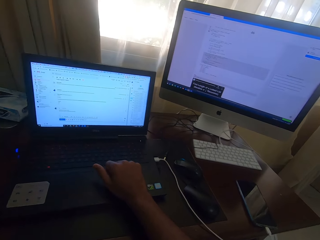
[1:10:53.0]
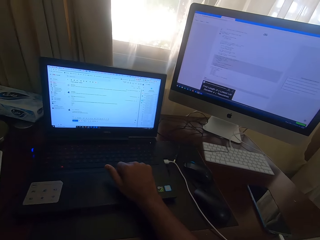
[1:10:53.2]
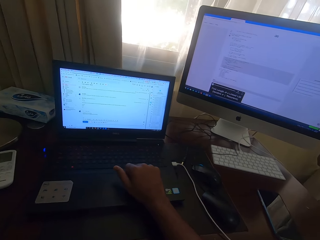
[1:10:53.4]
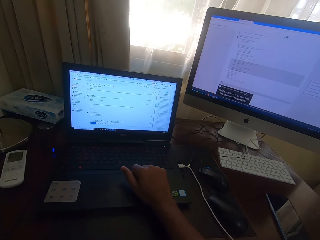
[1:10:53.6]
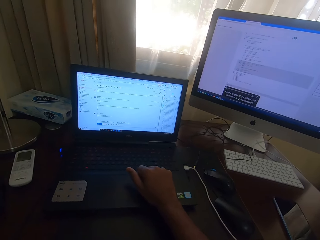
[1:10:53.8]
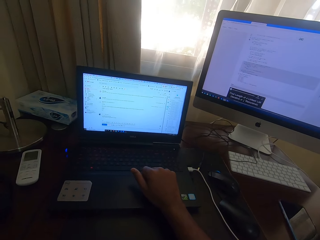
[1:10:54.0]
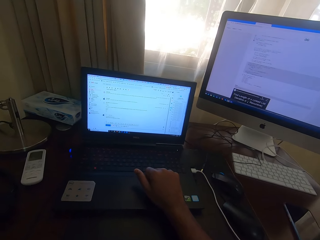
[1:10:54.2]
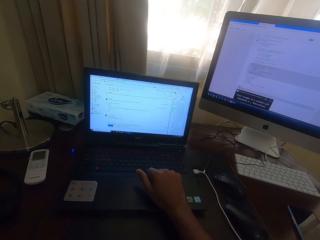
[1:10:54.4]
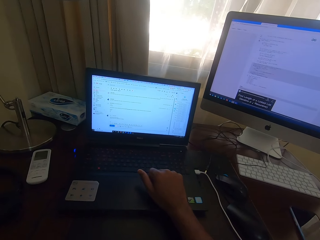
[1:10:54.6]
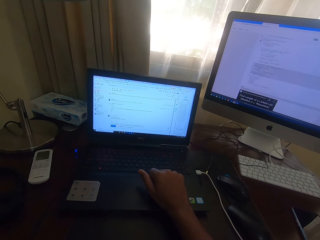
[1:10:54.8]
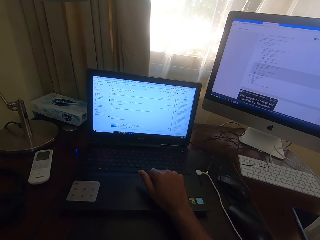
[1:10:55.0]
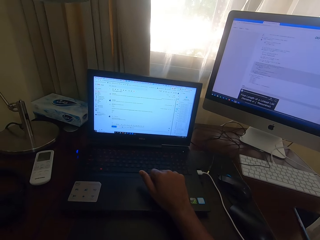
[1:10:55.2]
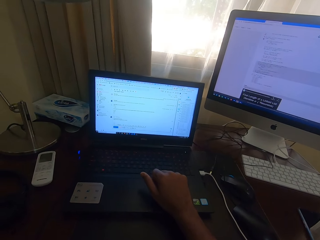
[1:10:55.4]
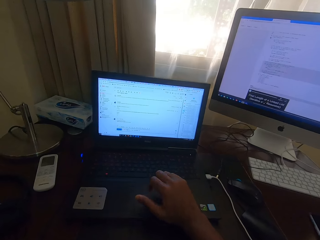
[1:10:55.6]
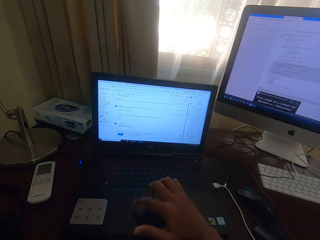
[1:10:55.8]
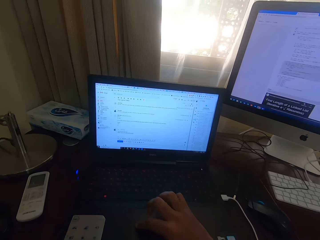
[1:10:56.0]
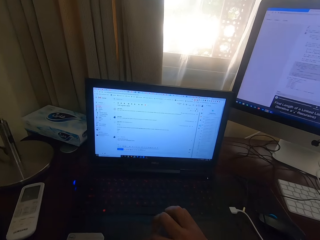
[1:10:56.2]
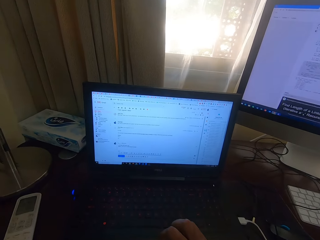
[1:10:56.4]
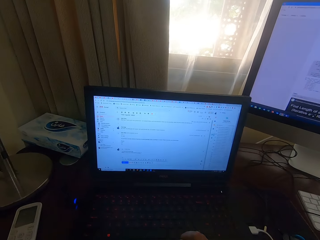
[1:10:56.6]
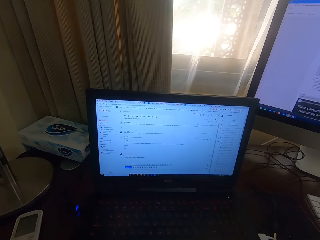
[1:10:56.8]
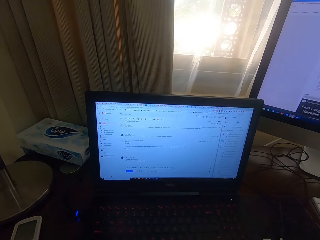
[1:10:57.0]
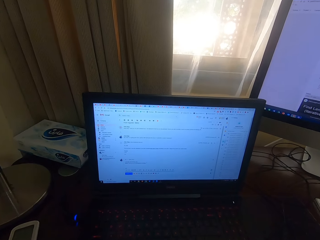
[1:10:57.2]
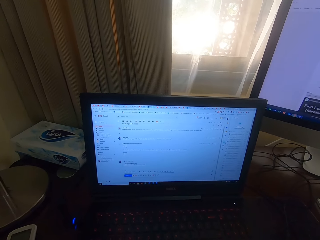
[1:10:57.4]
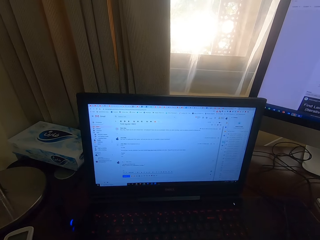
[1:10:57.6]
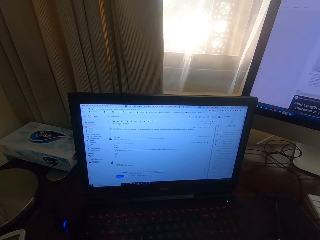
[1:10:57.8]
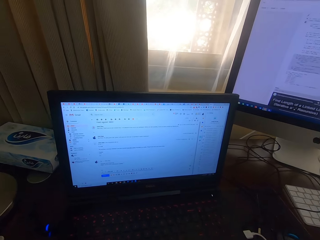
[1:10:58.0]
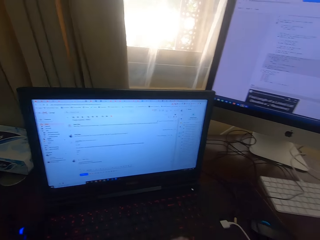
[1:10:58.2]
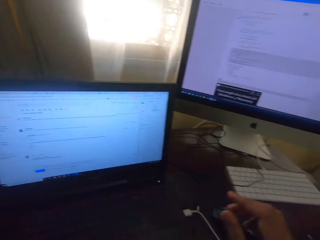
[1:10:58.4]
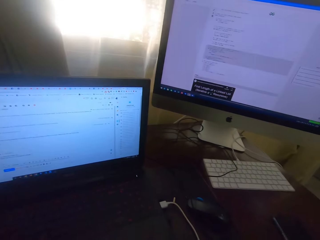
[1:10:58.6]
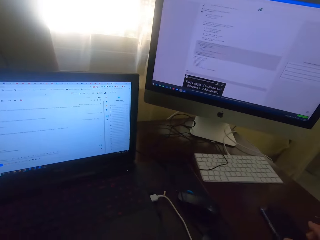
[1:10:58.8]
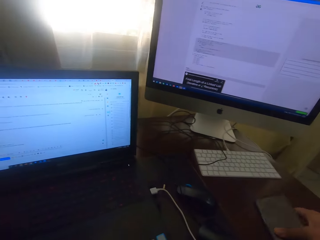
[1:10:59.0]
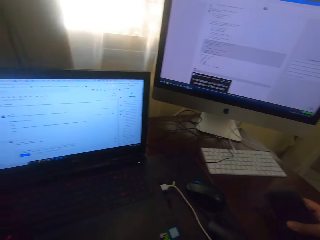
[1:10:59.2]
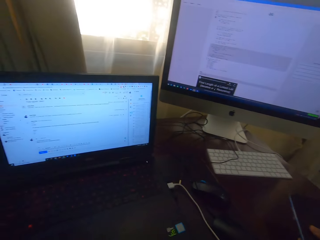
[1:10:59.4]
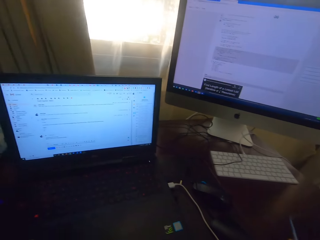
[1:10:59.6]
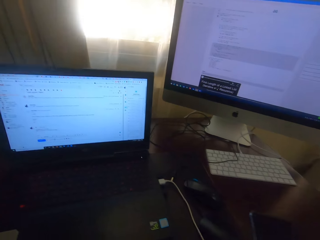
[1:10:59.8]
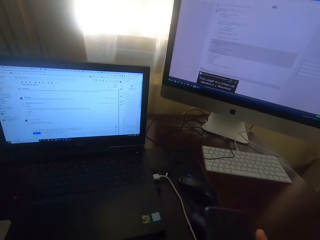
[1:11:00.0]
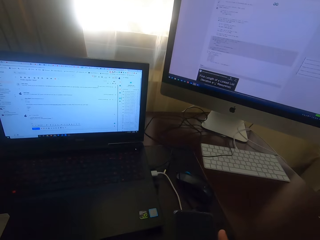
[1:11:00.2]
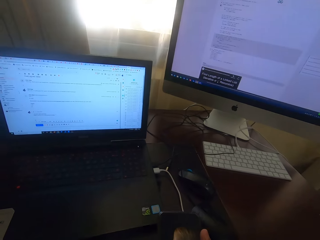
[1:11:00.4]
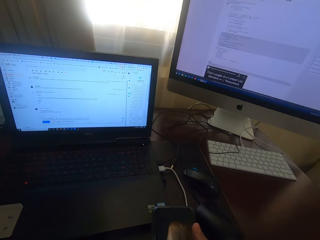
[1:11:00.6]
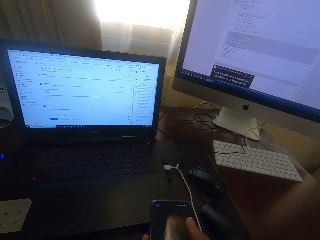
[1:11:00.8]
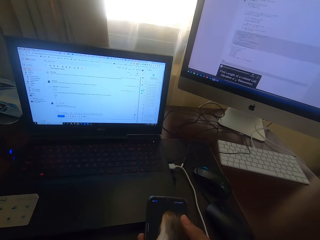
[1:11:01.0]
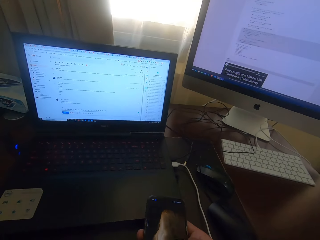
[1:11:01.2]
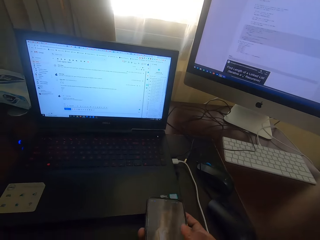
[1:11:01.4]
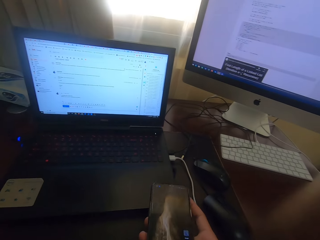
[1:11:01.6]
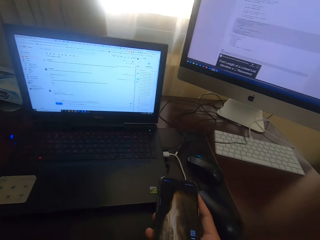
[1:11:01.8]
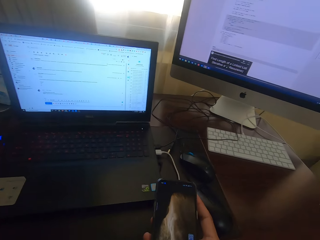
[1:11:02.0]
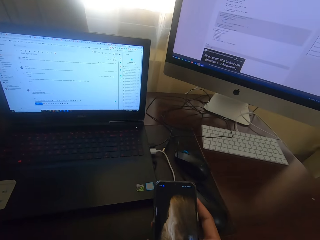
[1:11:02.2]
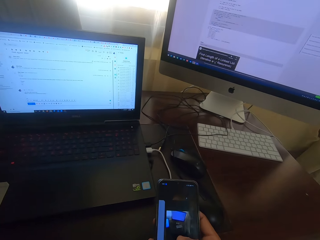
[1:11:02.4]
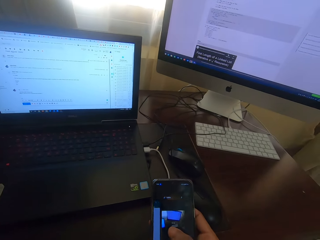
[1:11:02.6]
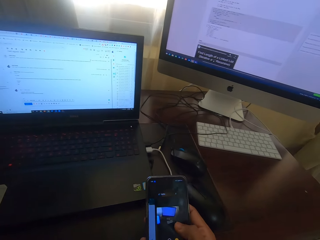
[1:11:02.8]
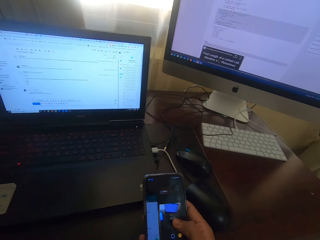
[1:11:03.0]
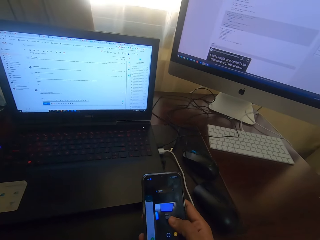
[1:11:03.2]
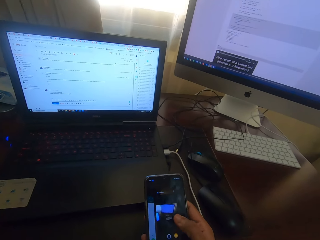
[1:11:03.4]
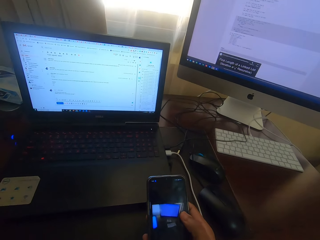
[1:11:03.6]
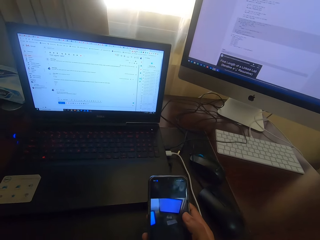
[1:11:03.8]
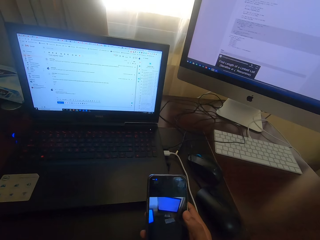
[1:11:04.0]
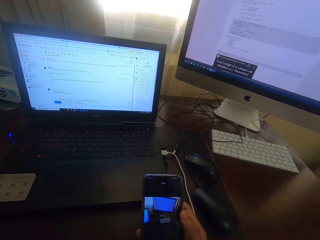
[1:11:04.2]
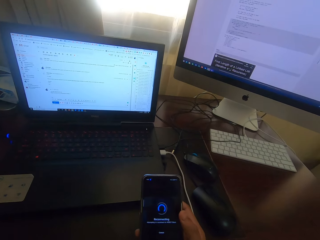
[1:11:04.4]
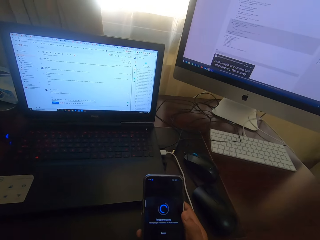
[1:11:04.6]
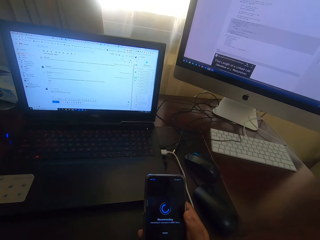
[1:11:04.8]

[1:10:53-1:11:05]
The camera wearer looks at the laptop. He picks up a phone from the desk. He scrolls the phone with his finger.

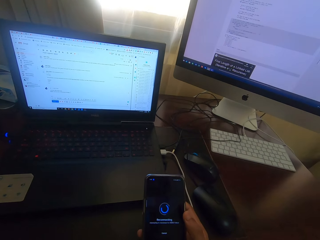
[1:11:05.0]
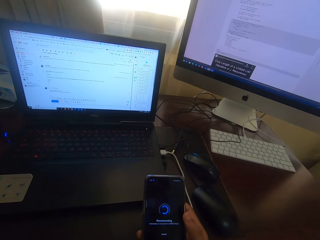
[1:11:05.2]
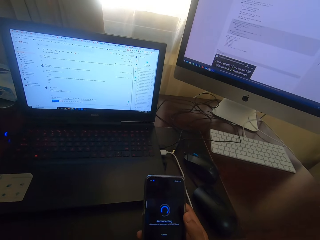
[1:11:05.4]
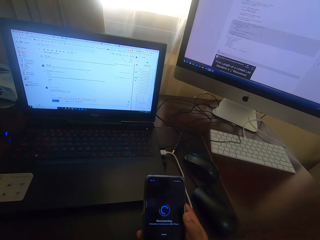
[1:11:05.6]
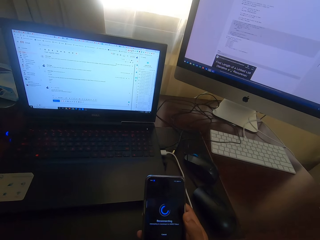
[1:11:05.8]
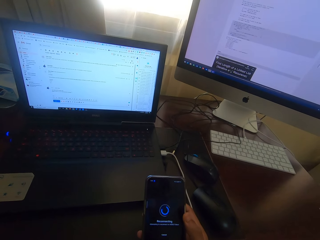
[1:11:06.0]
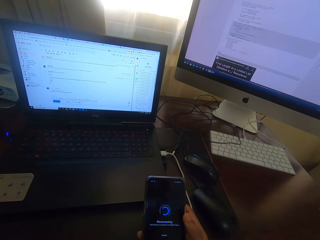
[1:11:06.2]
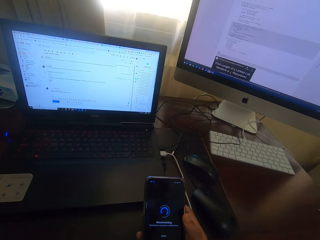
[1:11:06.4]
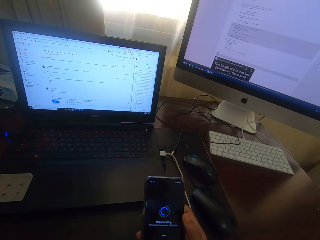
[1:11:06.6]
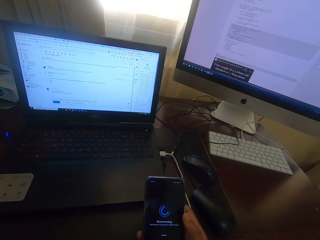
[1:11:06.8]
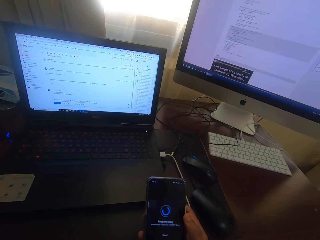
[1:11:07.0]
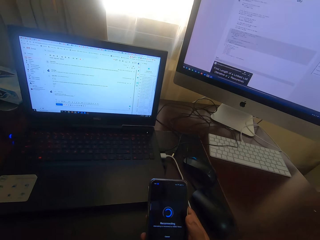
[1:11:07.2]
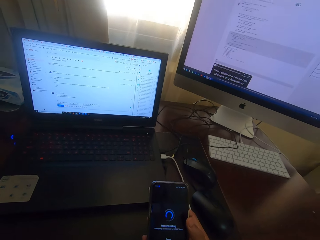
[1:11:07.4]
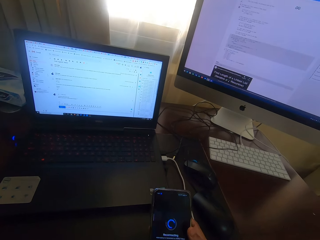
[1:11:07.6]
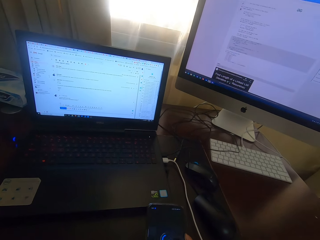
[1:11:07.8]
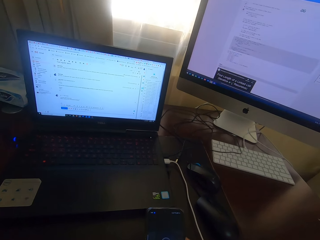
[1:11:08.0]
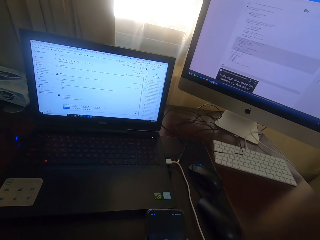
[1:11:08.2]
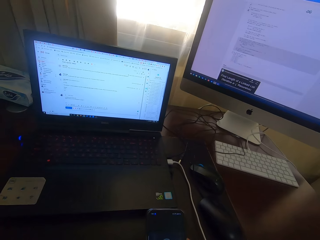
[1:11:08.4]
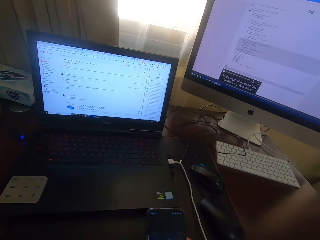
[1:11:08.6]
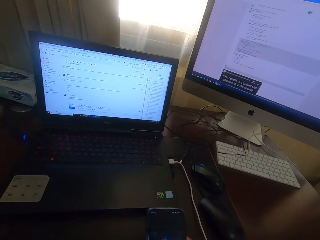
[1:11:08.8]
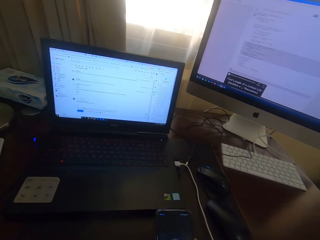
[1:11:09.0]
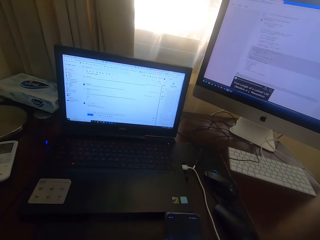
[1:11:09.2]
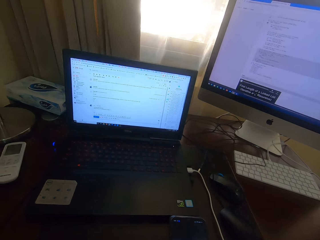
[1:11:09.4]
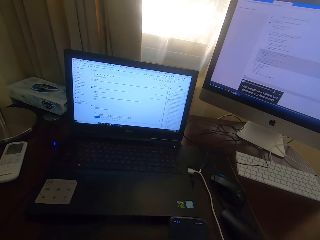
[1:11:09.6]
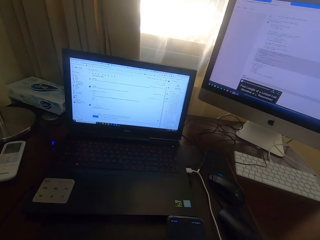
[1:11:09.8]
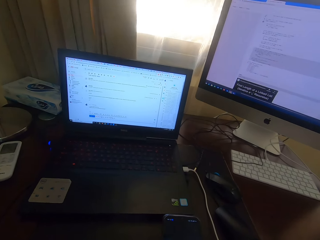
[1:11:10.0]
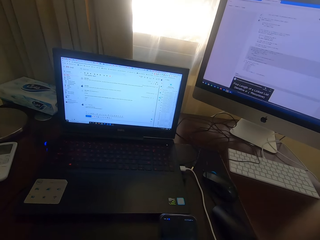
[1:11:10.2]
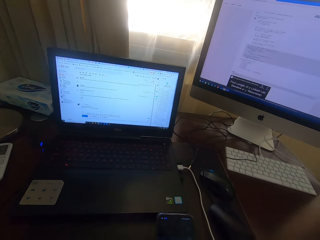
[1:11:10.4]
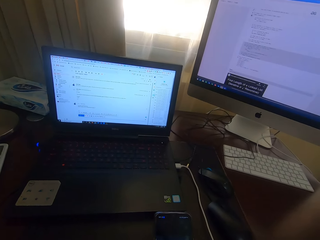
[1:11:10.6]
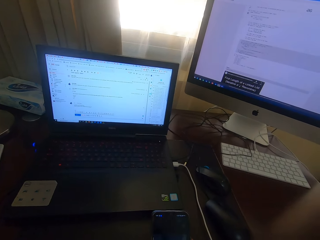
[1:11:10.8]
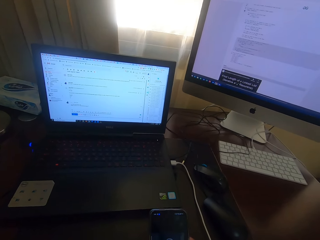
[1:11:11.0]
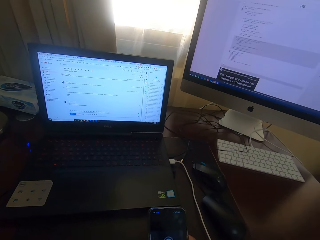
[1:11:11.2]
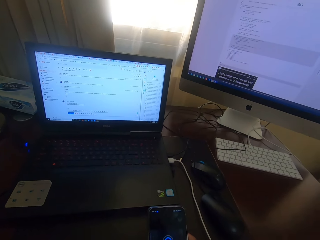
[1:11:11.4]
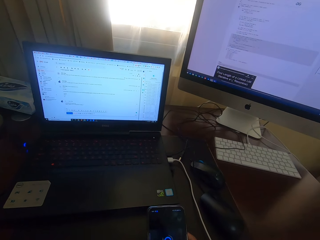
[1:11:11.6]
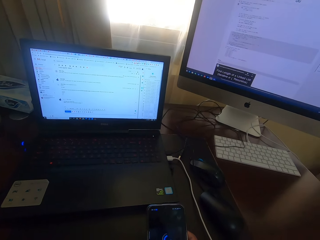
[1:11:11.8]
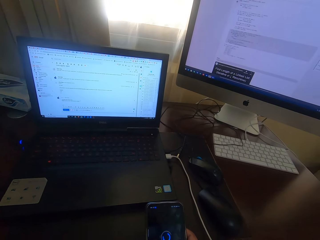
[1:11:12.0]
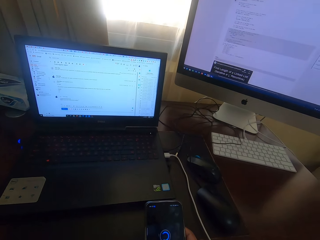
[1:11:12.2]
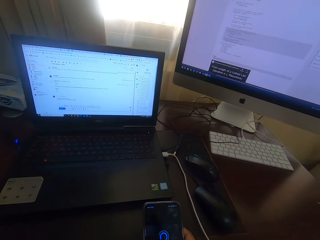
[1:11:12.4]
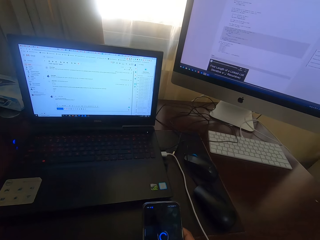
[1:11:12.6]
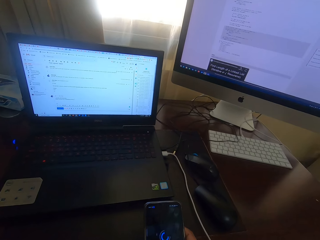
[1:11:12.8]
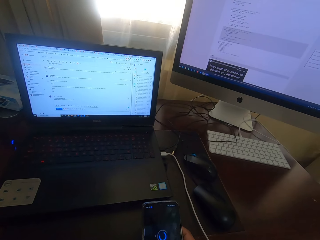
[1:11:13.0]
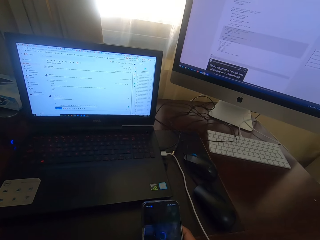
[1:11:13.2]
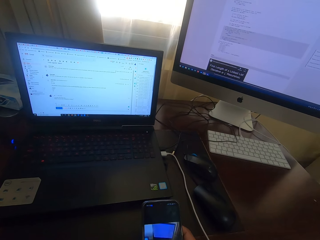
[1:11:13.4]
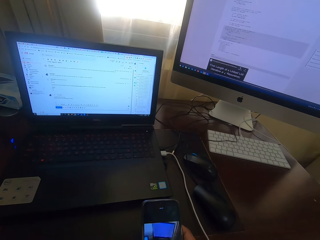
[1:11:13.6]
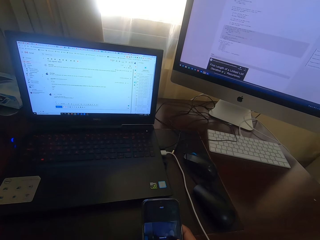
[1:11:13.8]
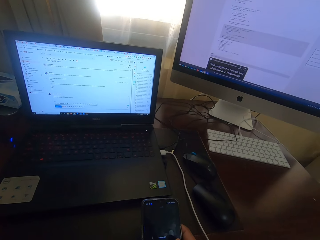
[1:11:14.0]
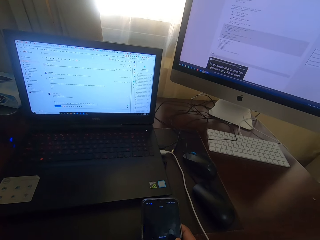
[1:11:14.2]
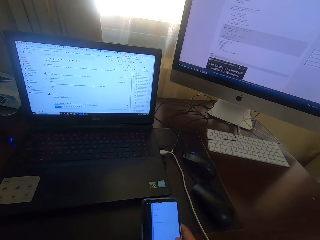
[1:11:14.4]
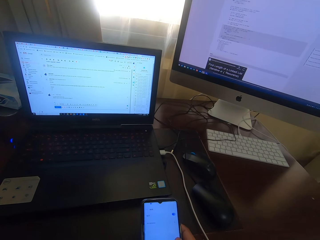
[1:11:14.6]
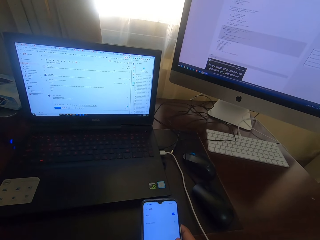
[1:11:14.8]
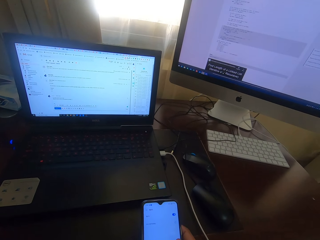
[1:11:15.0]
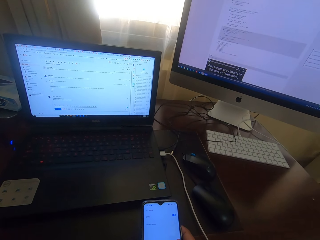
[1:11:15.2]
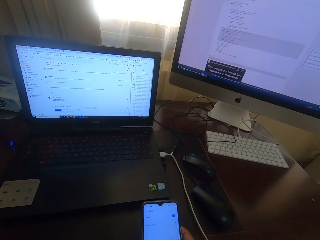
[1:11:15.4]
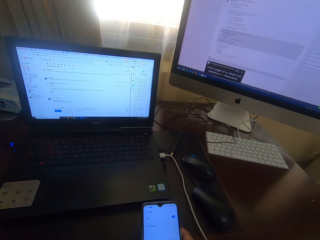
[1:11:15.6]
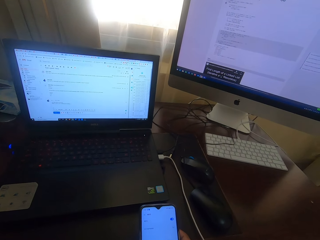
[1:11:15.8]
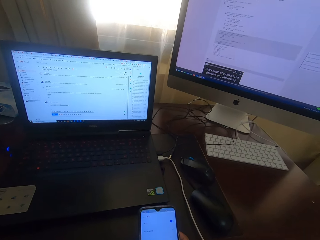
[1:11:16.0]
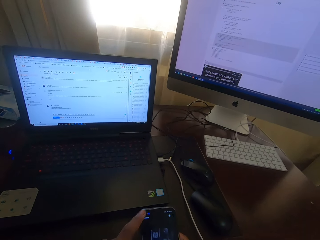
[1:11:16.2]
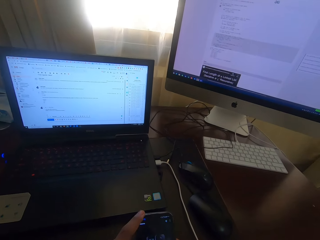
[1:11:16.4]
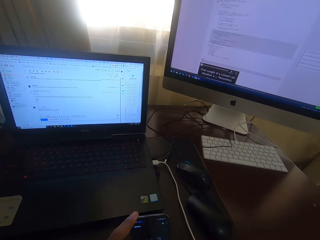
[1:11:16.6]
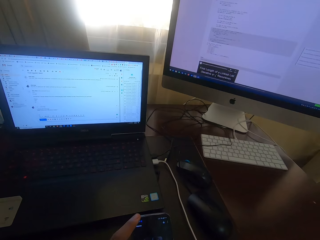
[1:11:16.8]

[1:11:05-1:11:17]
The camera wearer looks at the laptop.
